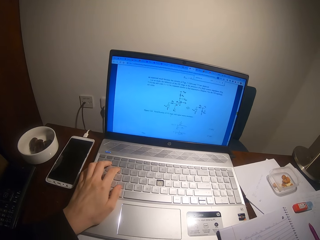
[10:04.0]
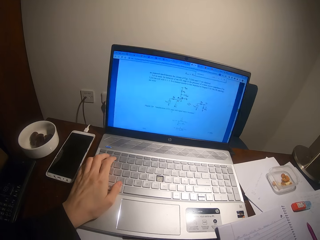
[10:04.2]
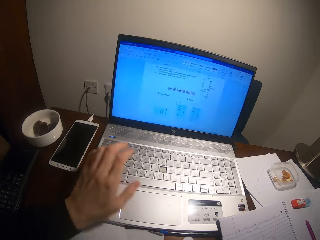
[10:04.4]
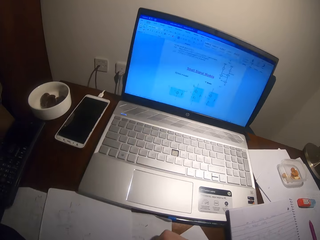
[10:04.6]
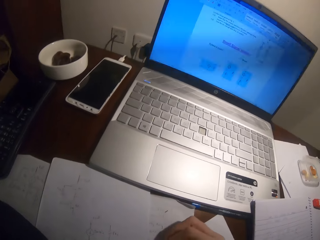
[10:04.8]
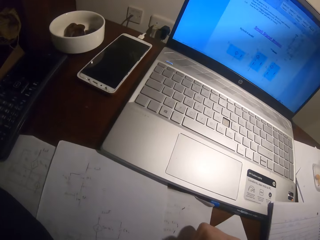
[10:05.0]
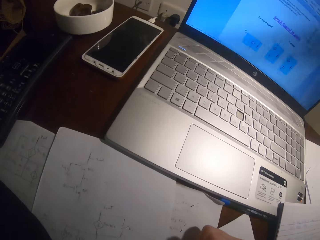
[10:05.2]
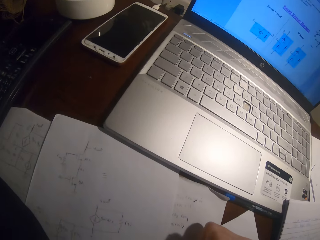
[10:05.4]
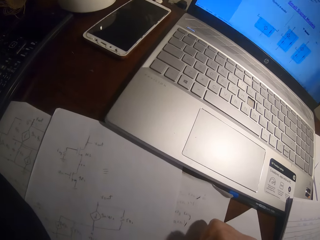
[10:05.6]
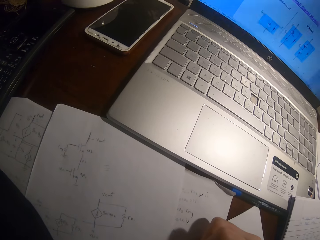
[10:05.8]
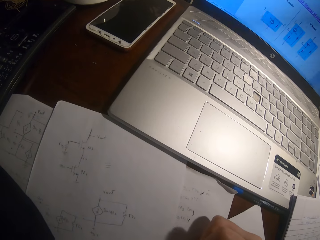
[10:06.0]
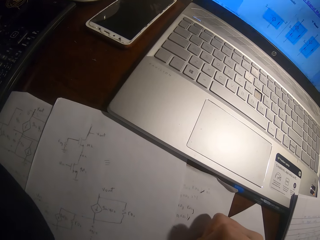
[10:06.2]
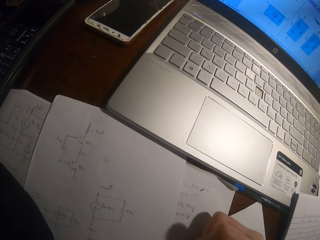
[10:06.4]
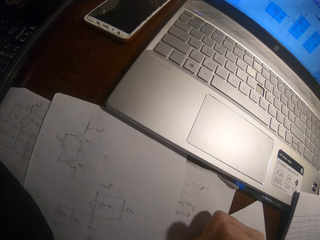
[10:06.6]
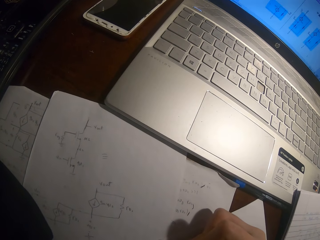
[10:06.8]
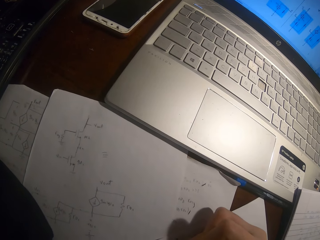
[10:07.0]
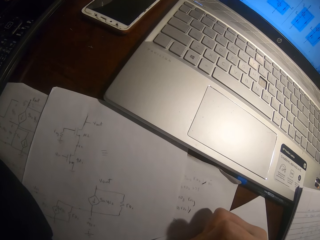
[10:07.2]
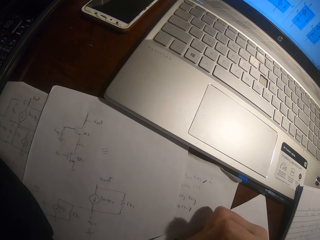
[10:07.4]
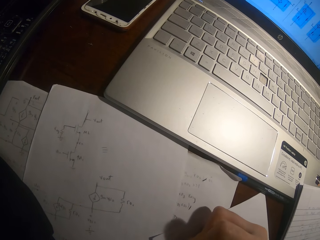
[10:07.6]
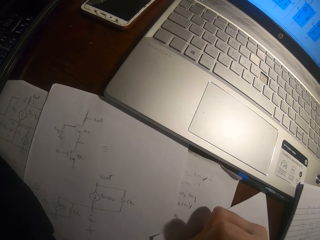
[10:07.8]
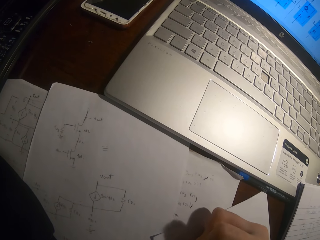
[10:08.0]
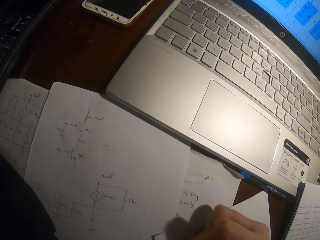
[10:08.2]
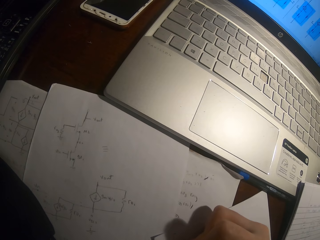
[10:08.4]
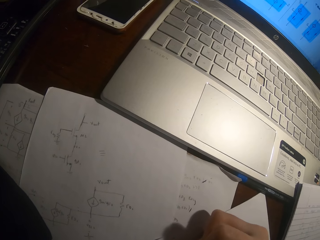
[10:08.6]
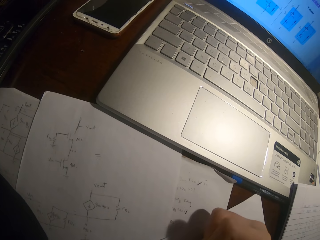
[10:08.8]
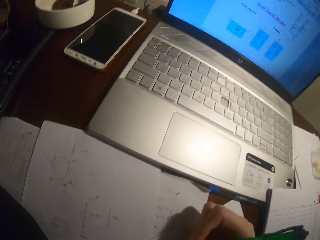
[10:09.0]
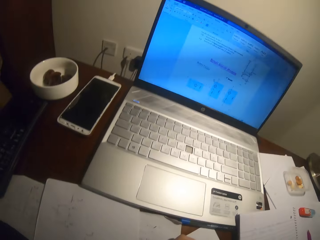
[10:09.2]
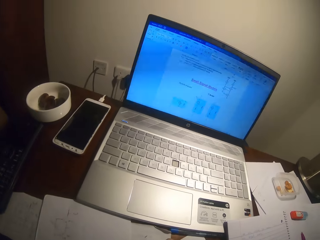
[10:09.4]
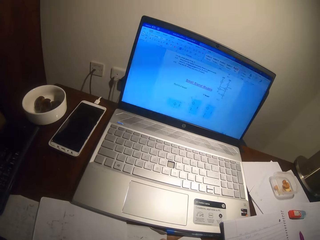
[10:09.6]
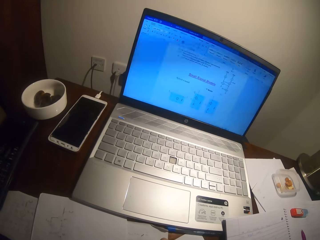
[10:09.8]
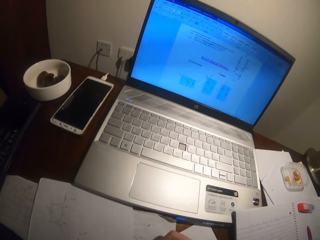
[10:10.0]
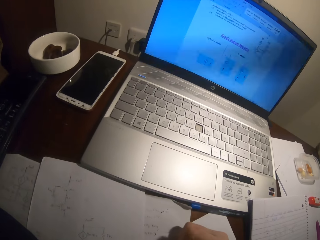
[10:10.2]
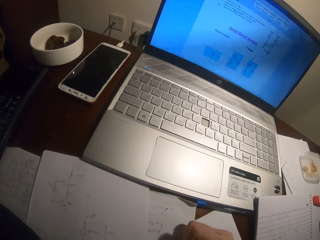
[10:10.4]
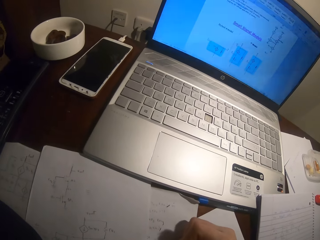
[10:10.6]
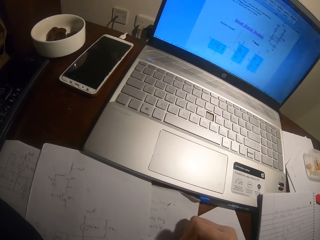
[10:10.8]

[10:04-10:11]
The camera wearer pulls his hand off the laptop. He writes on a piece of paper with a ballpoint pen.

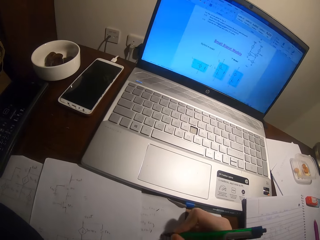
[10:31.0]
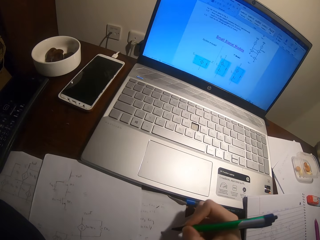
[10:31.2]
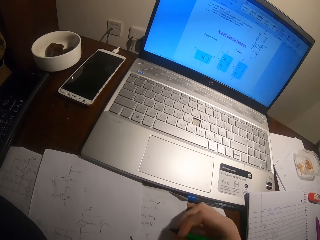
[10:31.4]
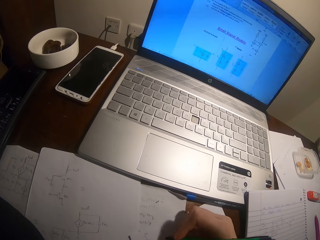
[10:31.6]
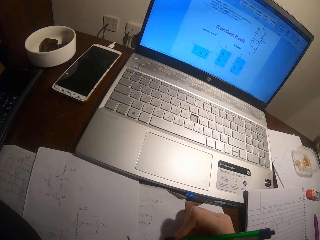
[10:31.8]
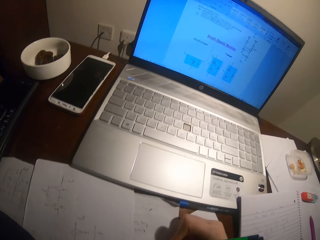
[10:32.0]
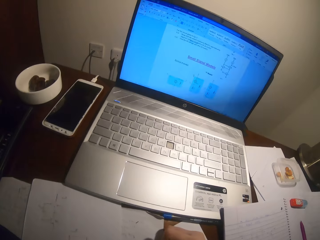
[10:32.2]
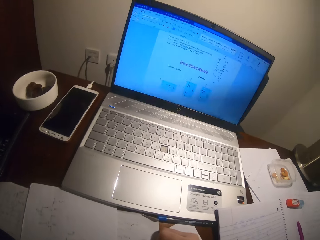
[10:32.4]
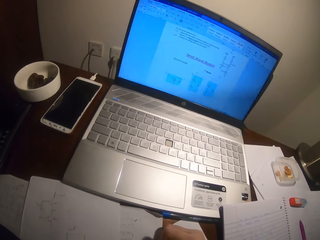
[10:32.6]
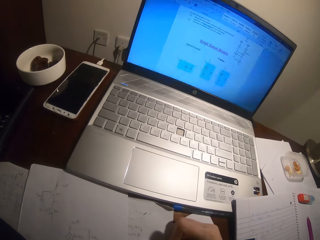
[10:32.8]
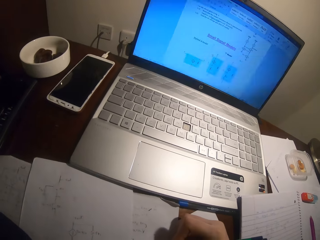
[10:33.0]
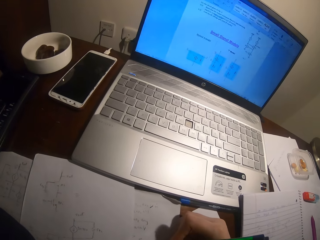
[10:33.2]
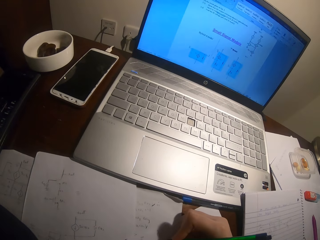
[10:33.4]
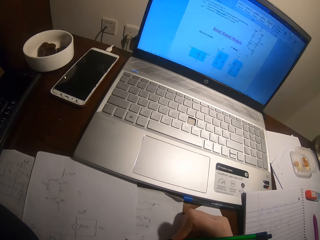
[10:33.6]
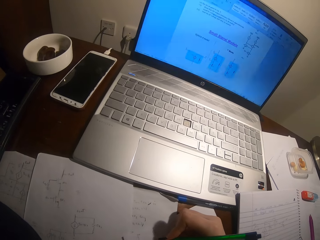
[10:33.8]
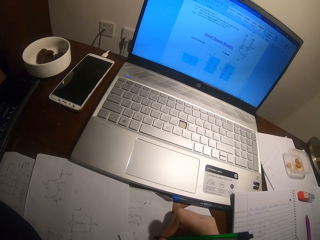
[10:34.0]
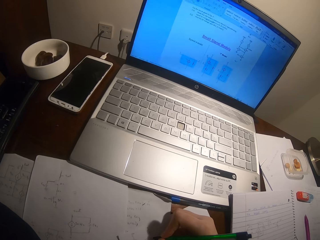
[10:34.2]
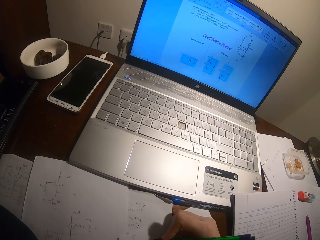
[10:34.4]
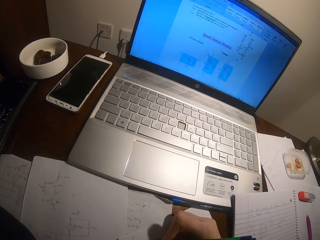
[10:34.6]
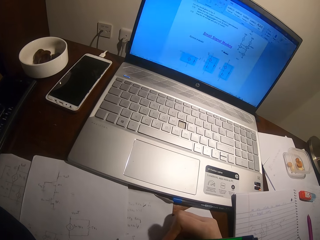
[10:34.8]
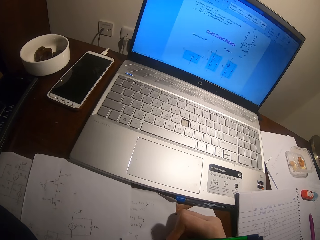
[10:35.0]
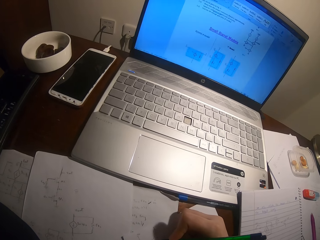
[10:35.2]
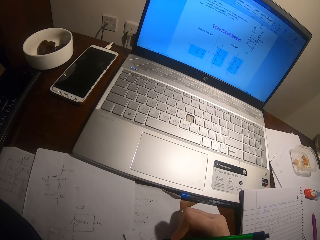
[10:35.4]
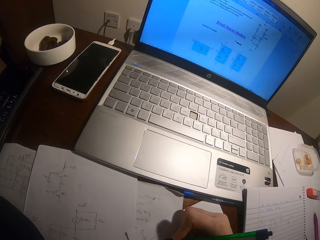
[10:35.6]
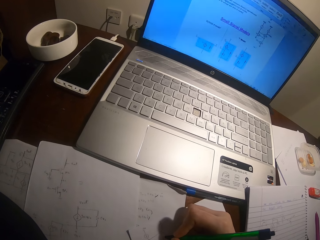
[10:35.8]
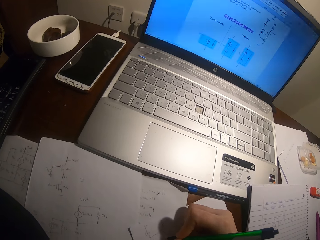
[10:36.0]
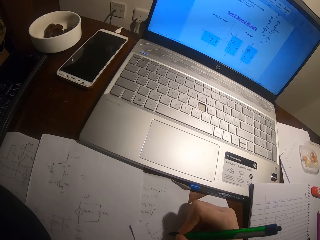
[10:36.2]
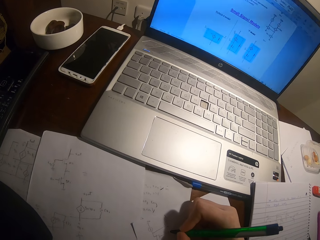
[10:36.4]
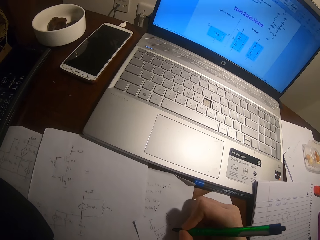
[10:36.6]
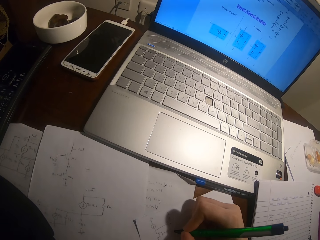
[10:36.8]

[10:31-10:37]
The camera wearer looks at the laptop.

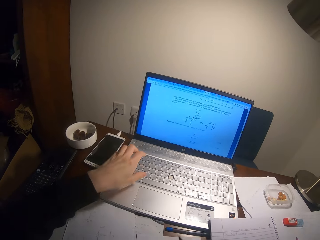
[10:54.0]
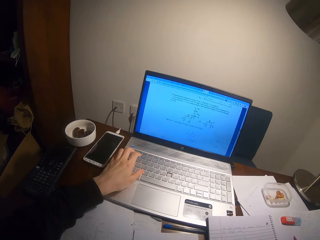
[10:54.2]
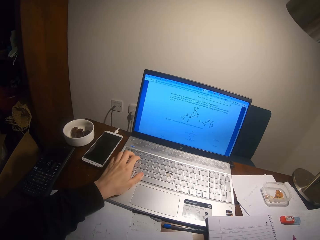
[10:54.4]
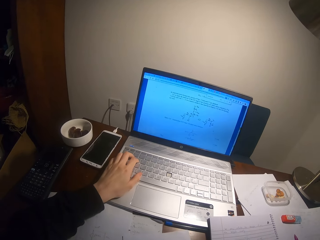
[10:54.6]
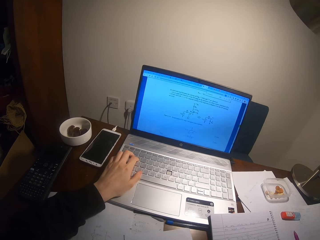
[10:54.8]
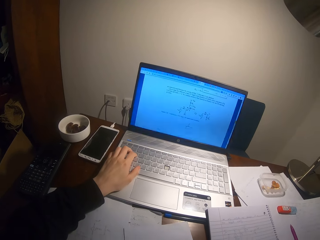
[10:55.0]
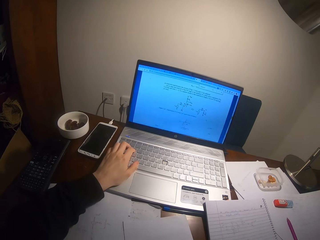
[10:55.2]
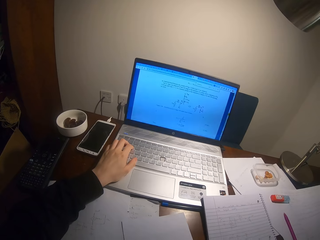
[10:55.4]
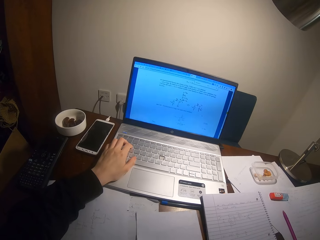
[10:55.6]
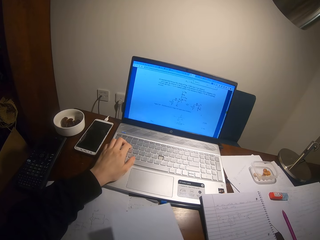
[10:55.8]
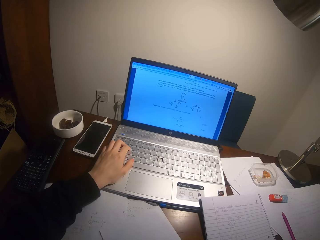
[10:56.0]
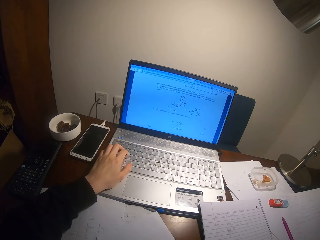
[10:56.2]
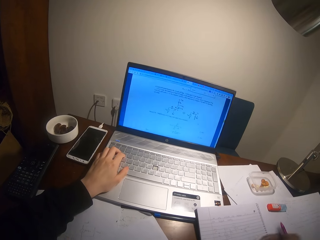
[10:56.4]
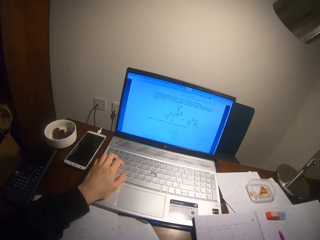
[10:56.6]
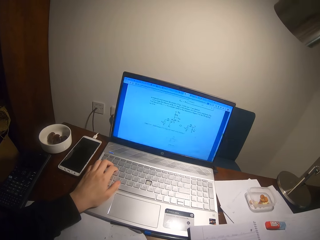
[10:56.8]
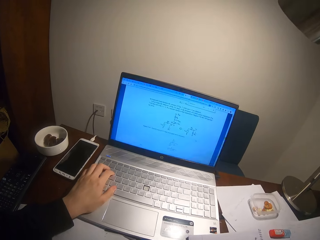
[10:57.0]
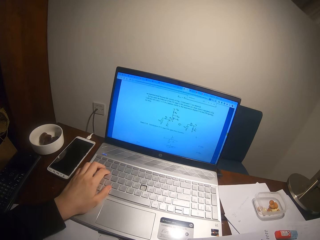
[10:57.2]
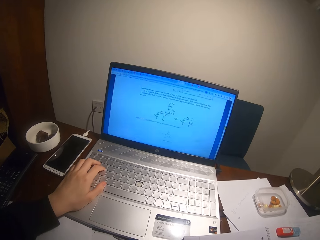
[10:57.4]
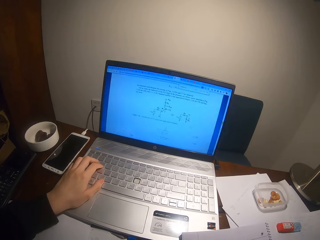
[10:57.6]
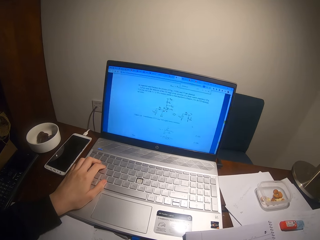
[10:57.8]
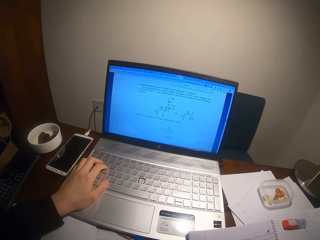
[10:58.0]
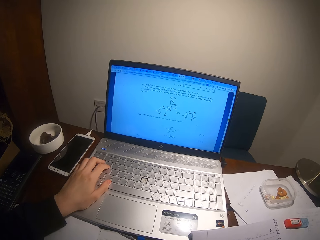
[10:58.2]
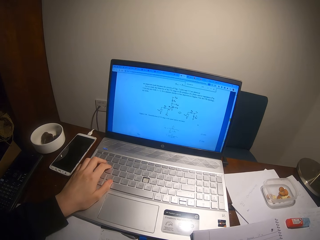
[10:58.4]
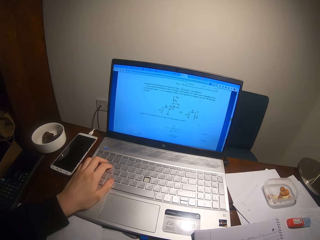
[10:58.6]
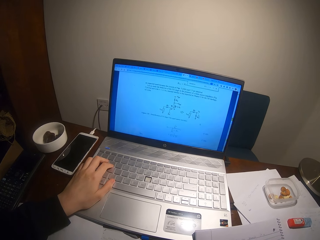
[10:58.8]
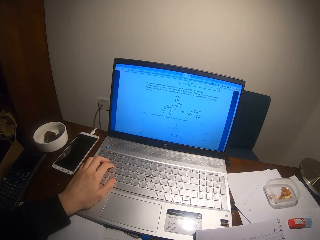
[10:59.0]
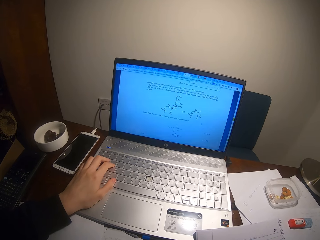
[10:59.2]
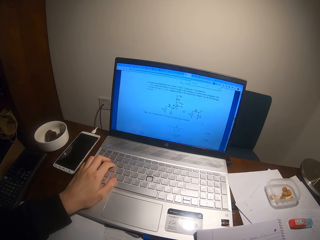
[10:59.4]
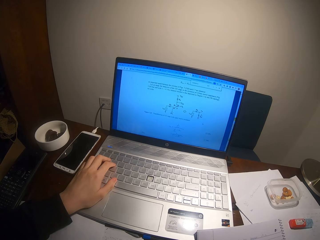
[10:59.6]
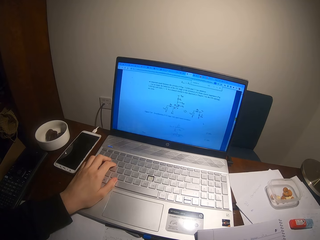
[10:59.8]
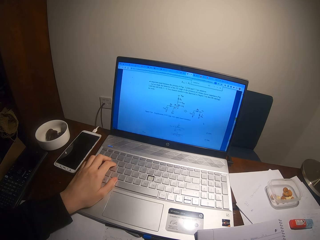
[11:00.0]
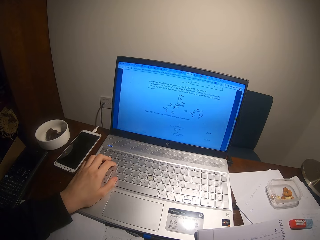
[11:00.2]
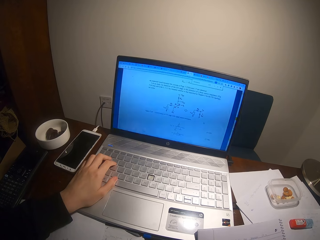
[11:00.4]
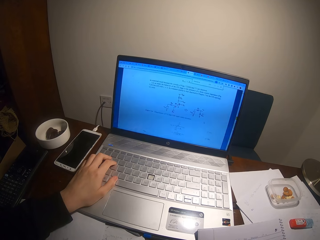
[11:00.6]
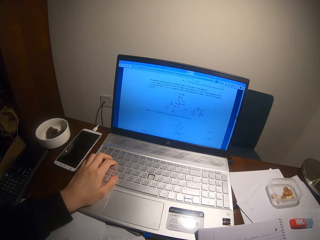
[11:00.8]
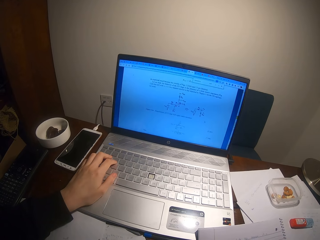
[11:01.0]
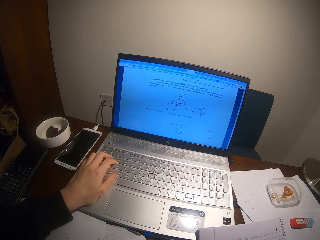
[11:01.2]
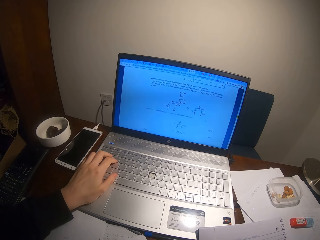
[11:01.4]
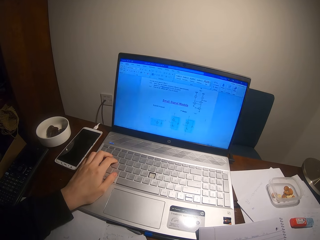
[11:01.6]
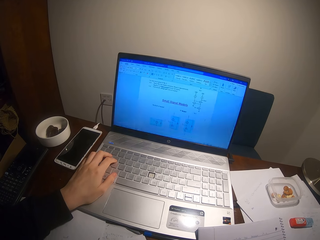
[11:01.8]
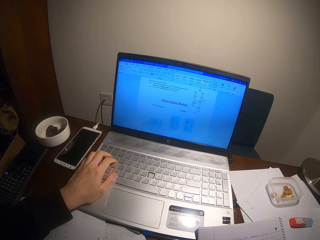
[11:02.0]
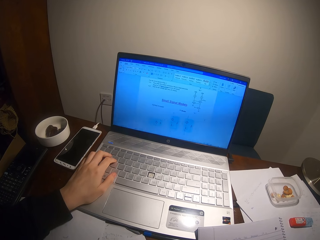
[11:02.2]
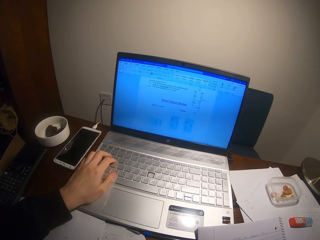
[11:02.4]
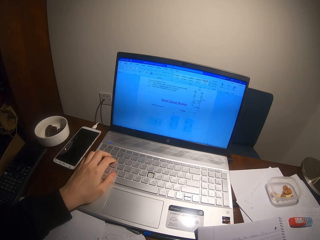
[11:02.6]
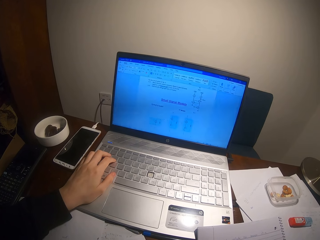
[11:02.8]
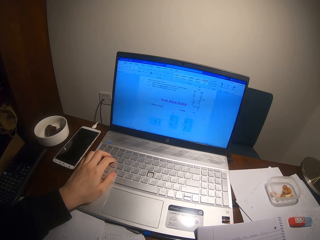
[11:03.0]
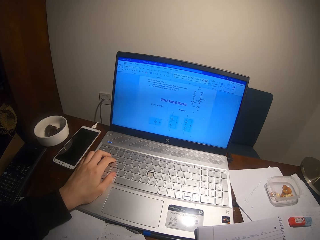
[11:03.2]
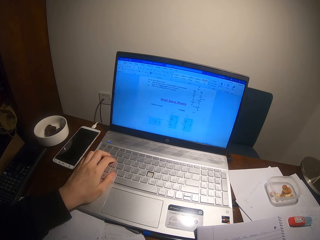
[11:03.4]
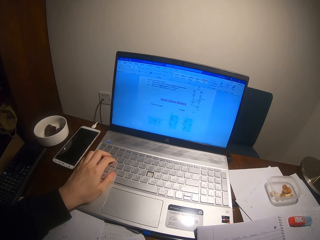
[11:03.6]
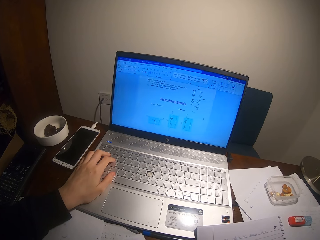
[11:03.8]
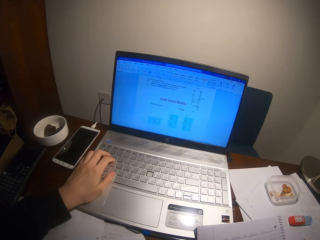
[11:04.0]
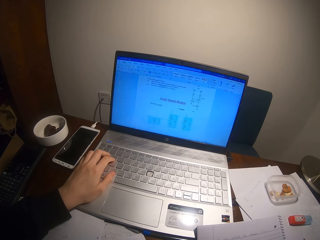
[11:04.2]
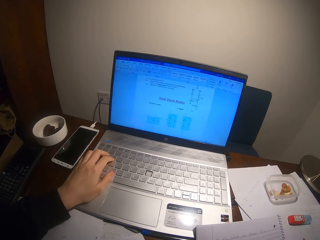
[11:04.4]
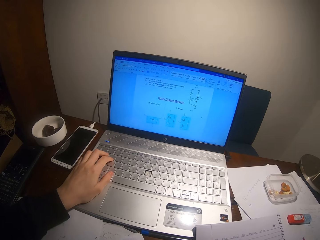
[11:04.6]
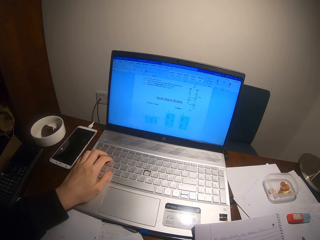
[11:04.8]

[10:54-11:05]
The camera wearer pulls his hand off the laptop. He operates the laptop. He presses the laptop button.
